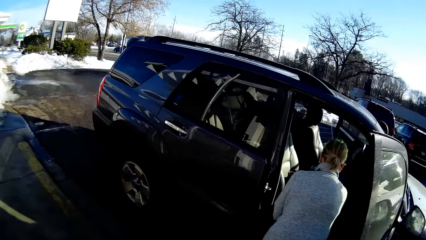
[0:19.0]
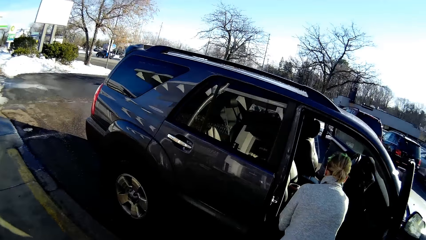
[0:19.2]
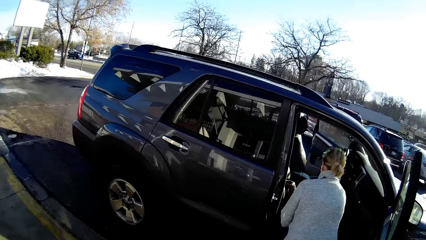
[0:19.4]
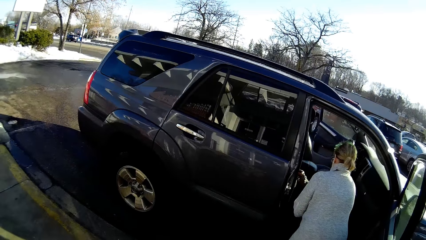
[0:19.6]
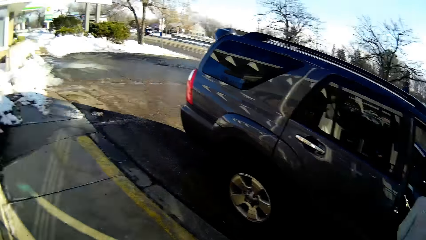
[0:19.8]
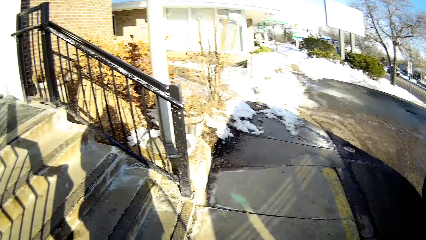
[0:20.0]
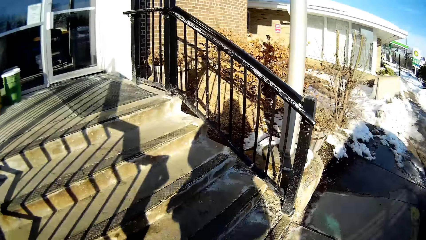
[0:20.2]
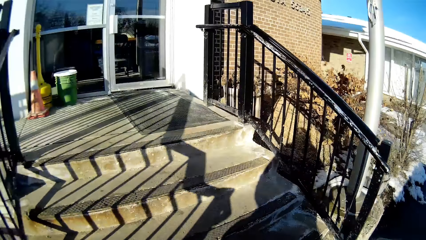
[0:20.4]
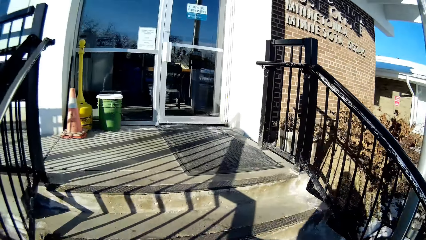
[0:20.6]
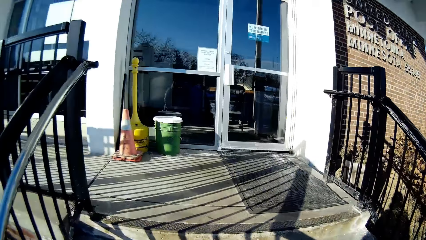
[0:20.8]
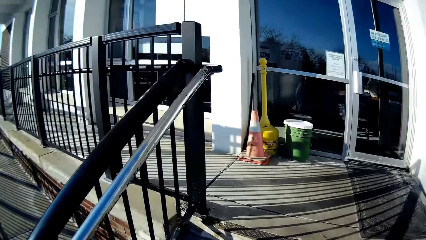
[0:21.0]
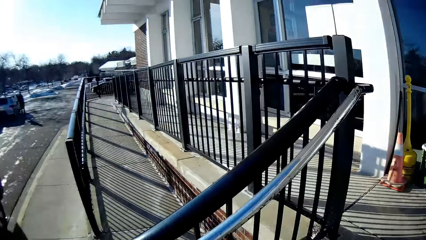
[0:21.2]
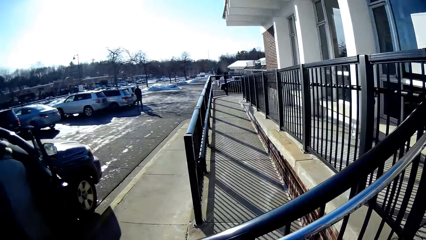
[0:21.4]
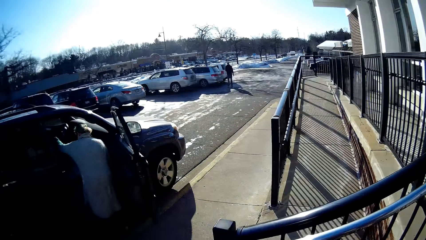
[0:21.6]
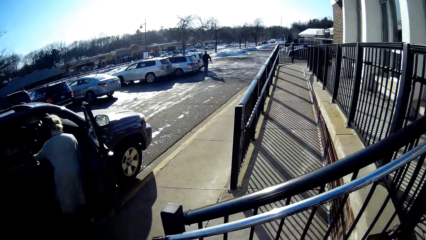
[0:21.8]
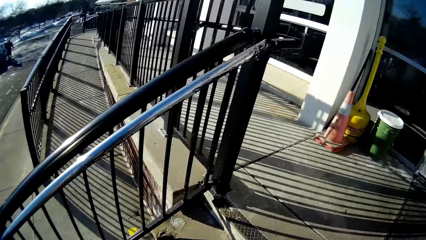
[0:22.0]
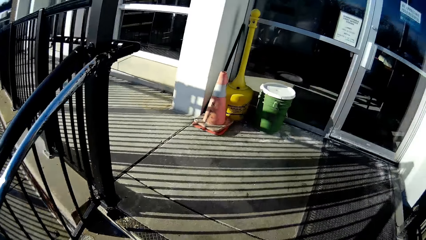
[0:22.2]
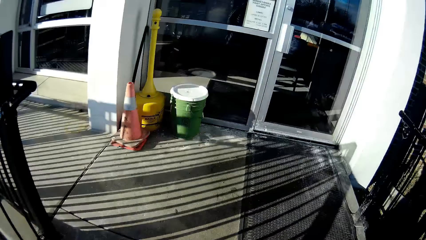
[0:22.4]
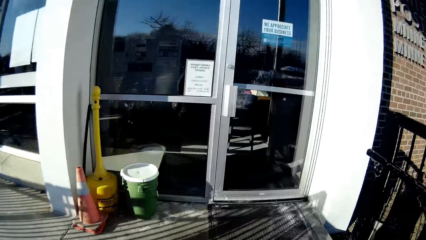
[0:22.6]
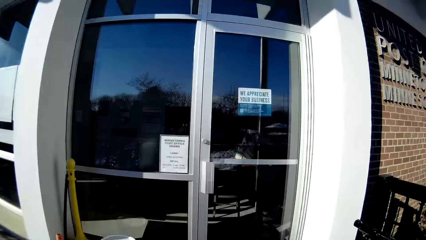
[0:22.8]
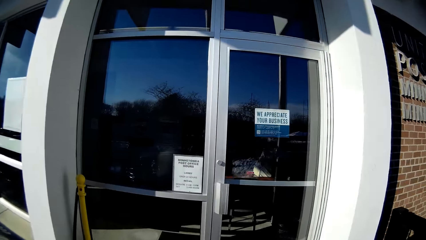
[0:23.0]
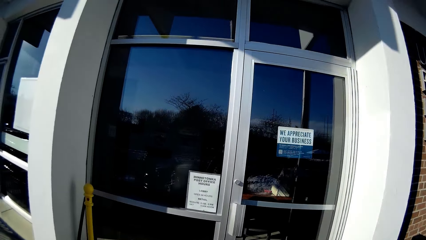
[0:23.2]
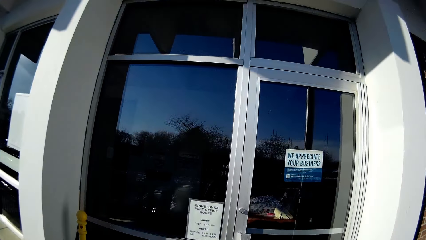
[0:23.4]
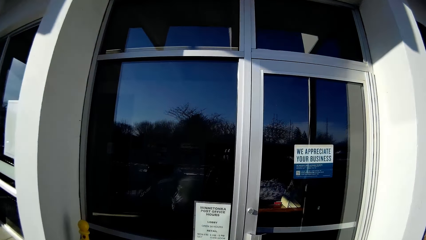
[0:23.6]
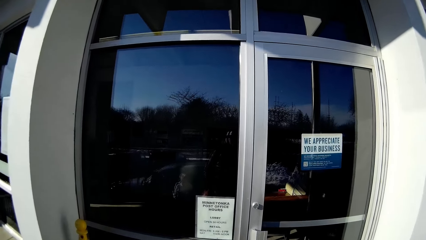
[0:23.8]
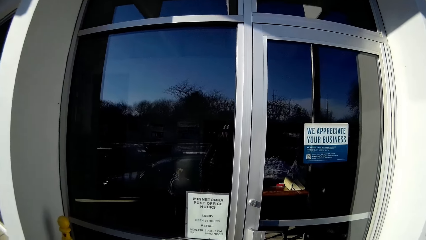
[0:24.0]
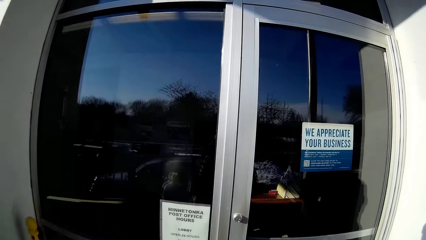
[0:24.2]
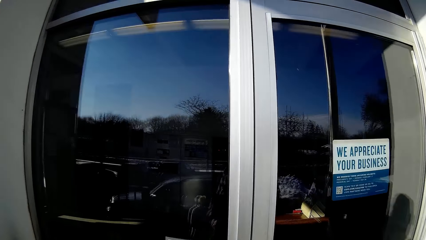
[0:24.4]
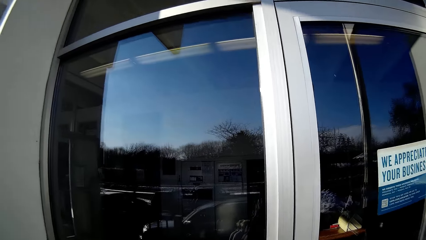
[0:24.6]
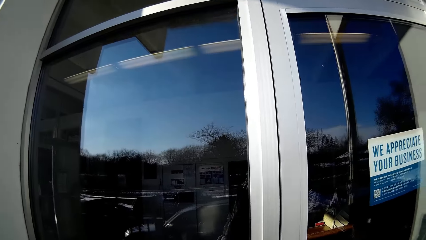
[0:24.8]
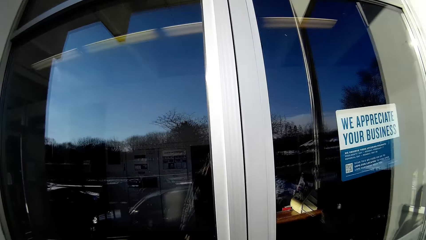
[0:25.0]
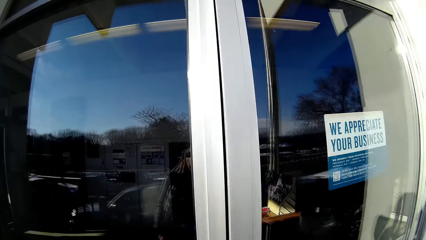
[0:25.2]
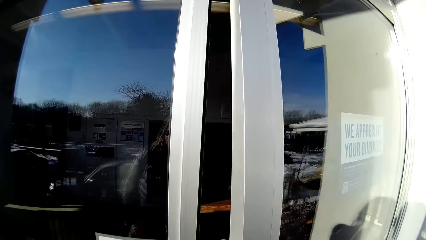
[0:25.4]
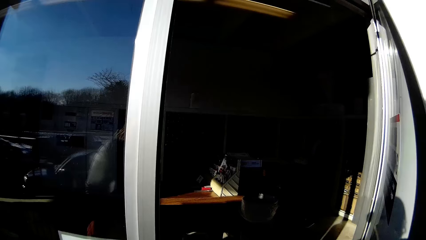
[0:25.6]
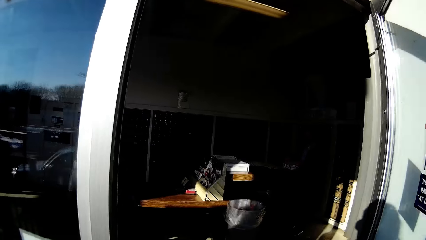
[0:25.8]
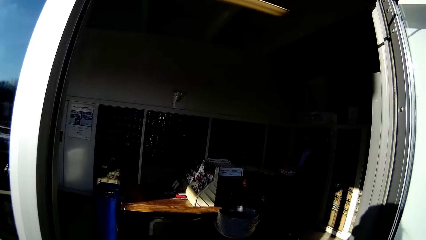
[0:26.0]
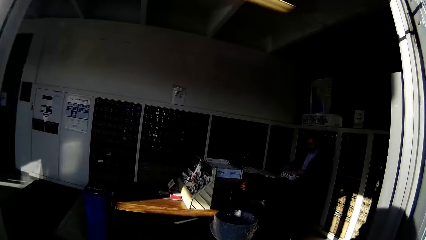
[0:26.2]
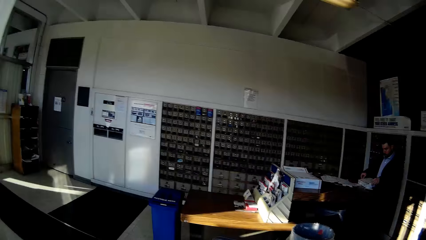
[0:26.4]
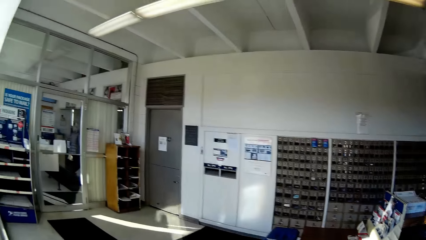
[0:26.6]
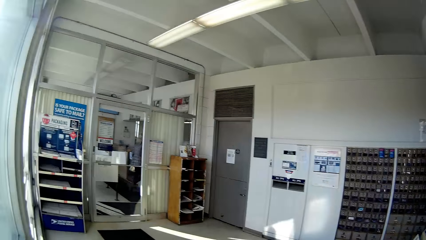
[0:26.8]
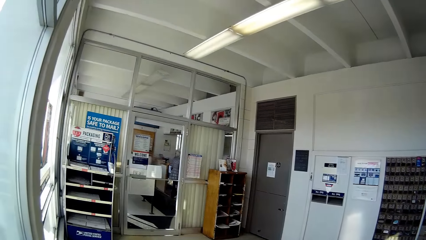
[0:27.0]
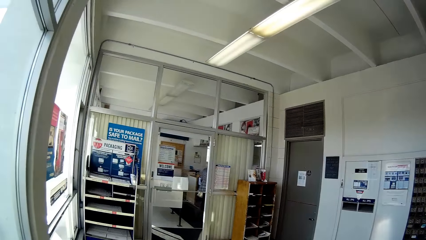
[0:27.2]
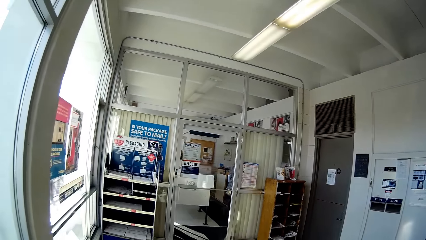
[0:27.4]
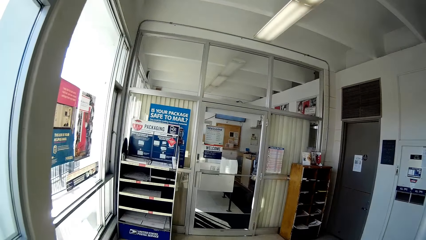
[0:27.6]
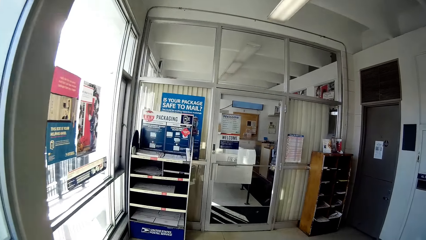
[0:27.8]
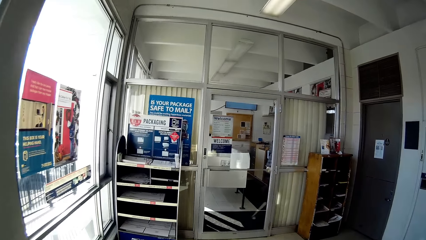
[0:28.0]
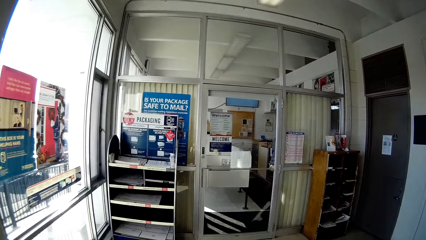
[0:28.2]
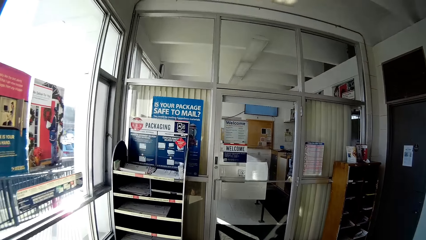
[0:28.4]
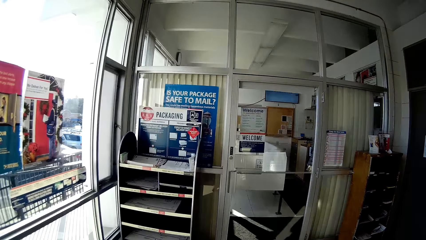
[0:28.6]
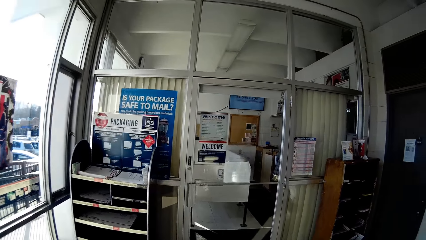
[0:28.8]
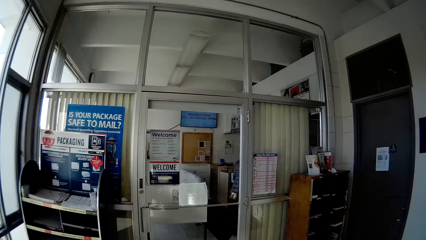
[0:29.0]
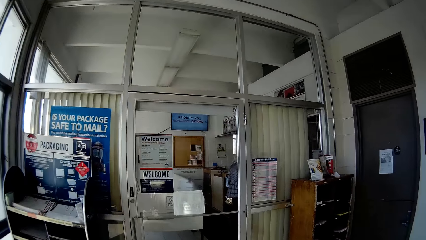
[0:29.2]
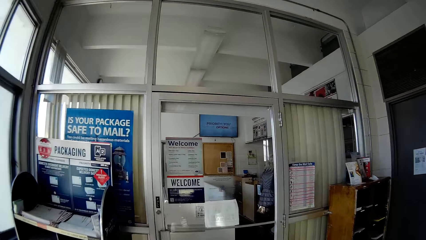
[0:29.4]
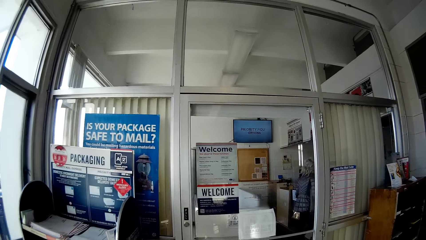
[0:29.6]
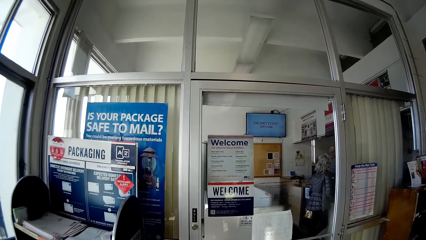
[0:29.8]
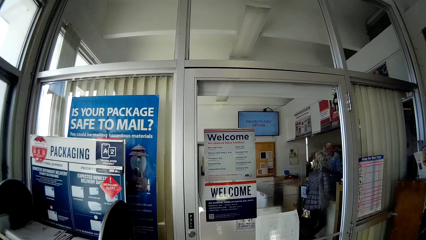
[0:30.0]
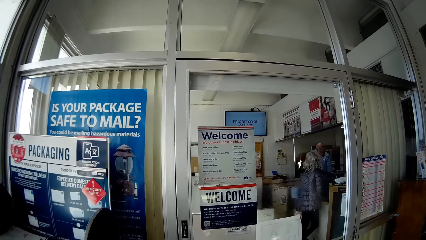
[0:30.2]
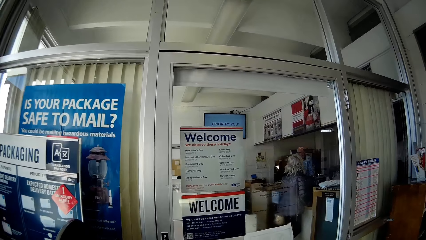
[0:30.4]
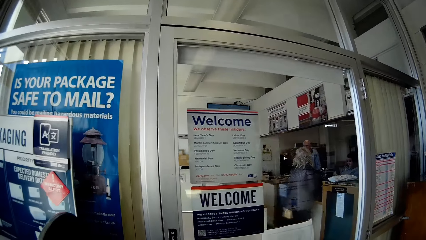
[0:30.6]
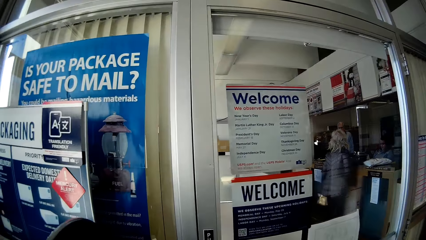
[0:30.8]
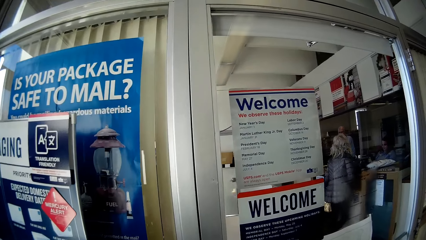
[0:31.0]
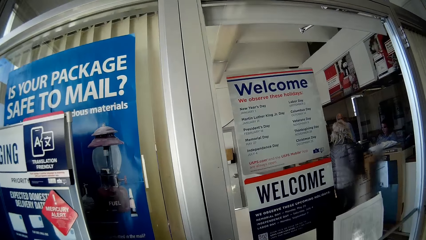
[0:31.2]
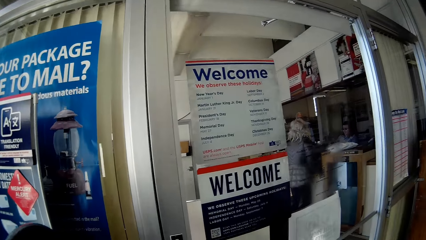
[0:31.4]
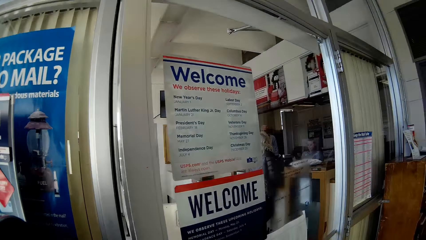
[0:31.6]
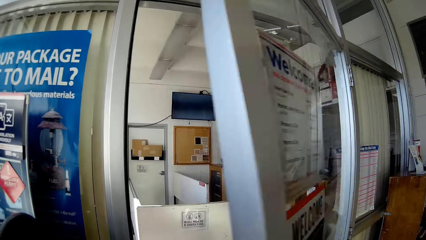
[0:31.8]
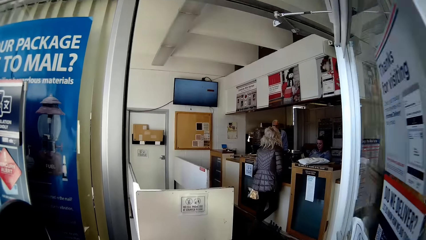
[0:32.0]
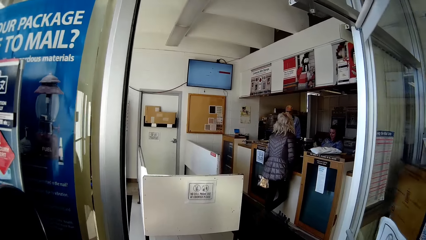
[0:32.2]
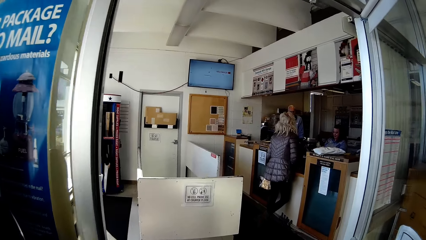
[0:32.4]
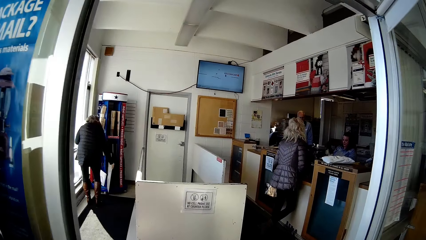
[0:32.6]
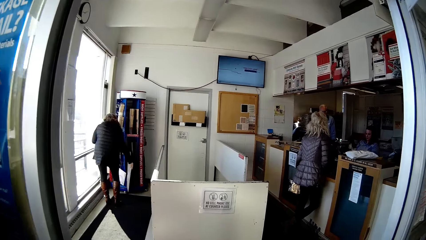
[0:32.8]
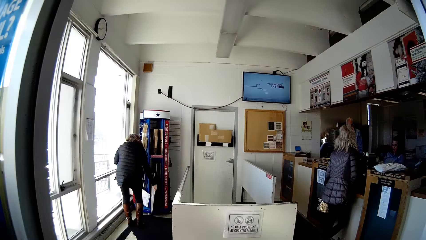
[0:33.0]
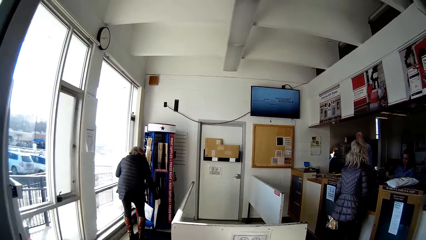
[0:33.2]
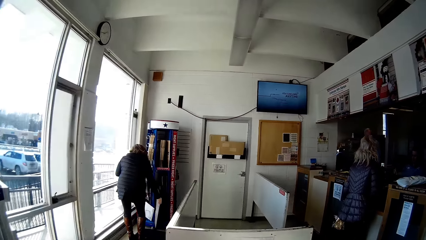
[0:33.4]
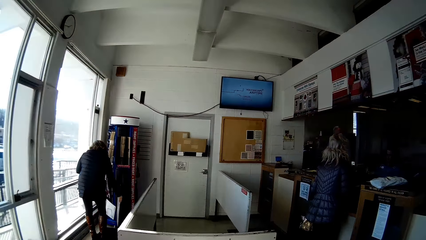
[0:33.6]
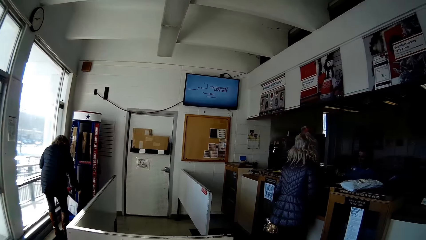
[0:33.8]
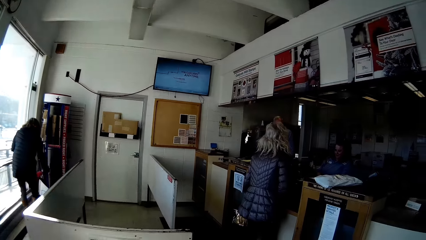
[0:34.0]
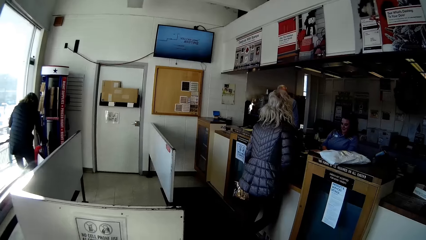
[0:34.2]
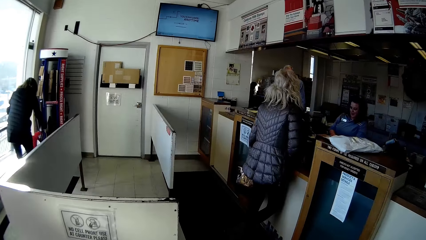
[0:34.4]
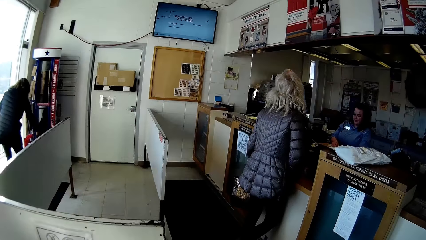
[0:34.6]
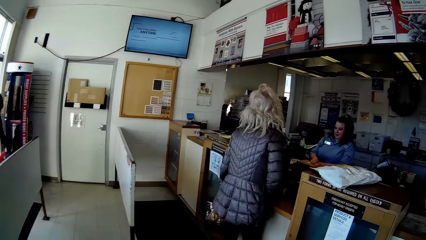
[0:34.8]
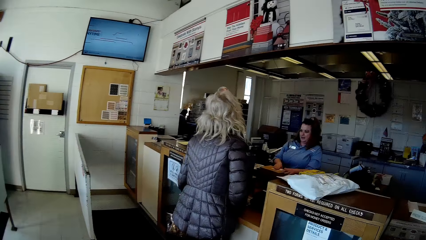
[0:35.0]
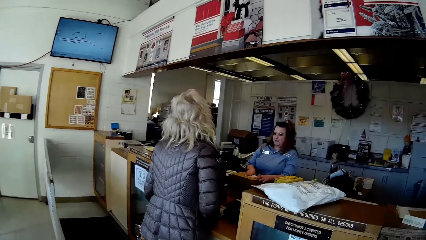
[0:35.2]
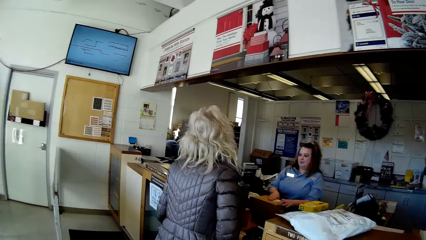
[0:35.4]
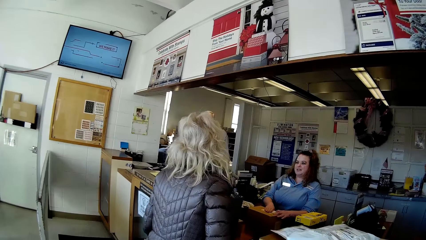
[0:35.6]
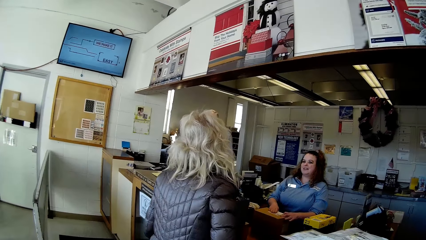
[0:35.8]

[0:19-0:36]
The camera wearer walks at the pavement. They enter the cyber. They open the door. They open another door. A woman stands at the counter.
